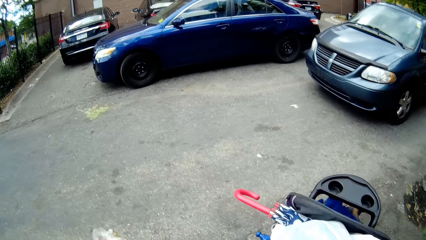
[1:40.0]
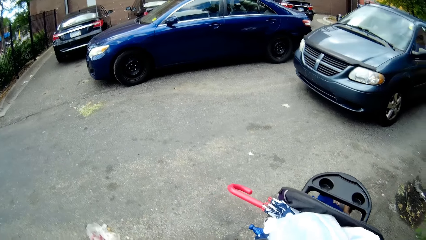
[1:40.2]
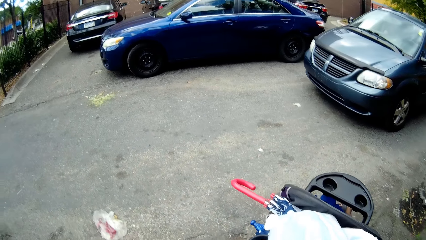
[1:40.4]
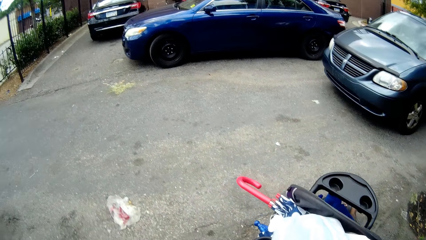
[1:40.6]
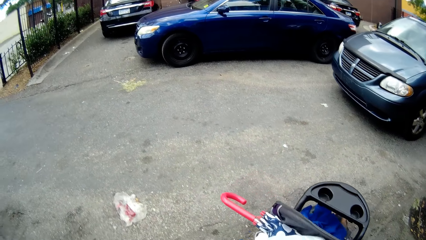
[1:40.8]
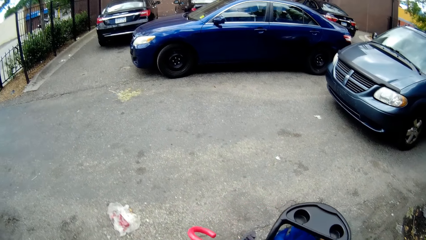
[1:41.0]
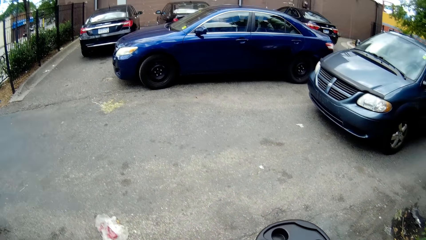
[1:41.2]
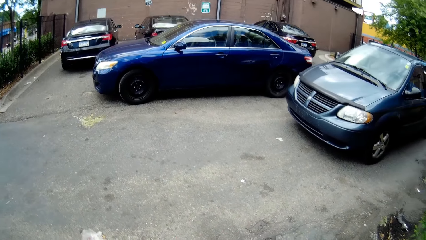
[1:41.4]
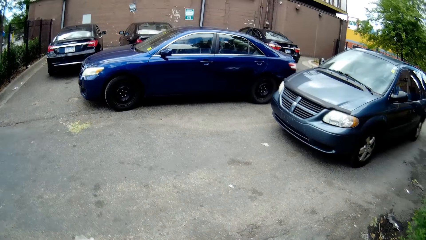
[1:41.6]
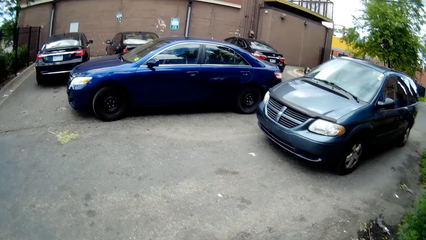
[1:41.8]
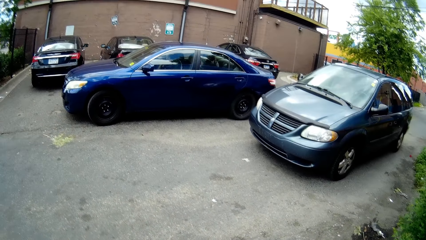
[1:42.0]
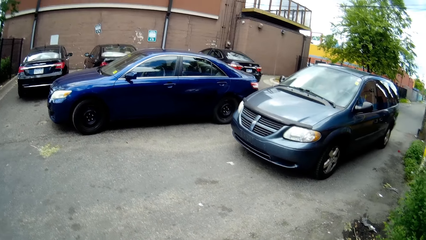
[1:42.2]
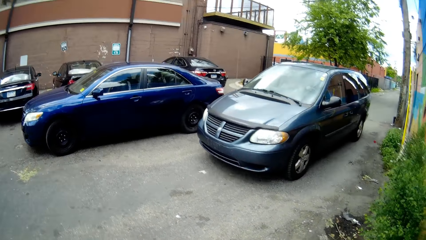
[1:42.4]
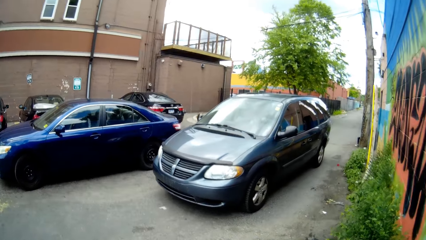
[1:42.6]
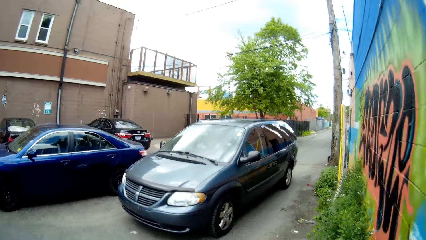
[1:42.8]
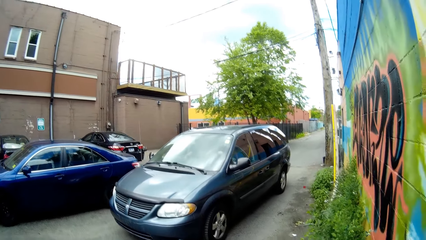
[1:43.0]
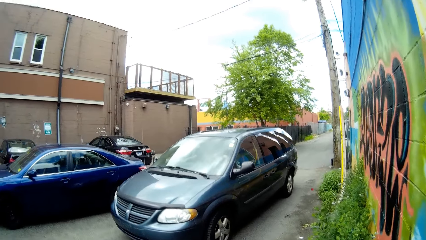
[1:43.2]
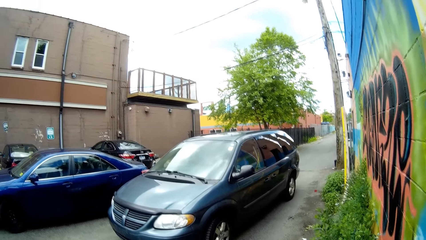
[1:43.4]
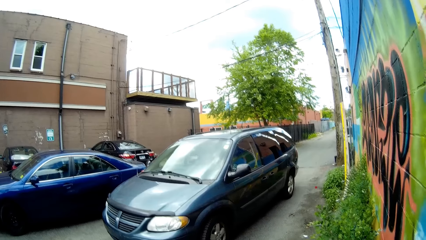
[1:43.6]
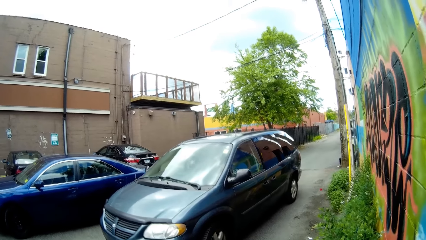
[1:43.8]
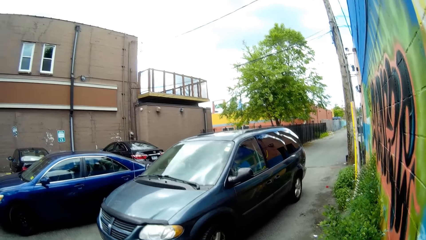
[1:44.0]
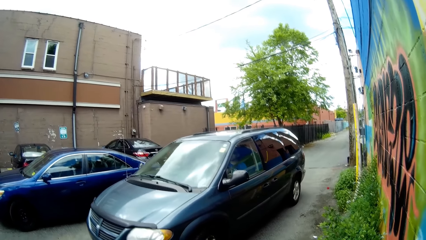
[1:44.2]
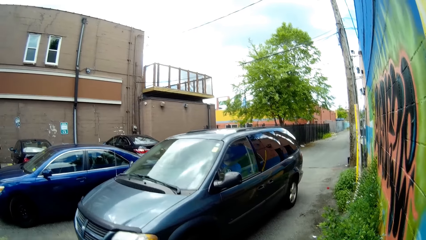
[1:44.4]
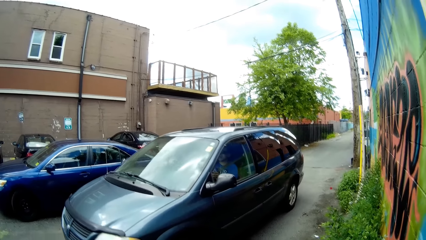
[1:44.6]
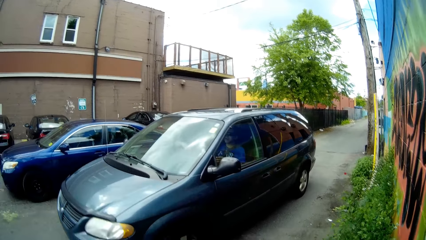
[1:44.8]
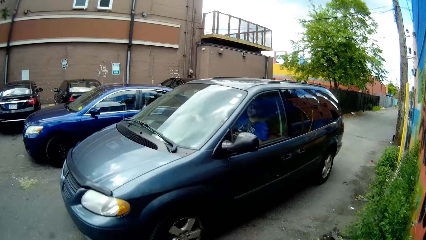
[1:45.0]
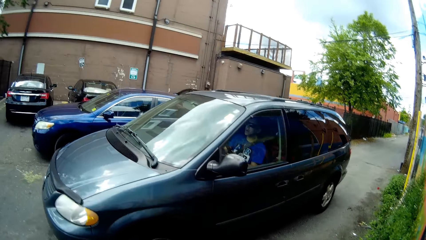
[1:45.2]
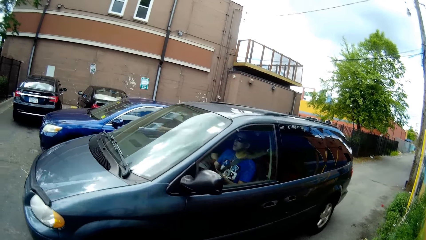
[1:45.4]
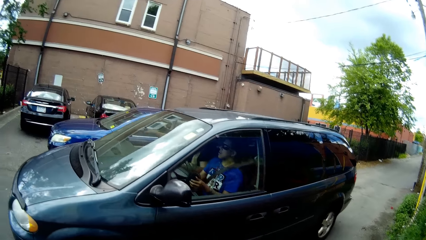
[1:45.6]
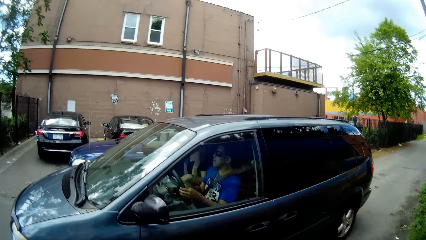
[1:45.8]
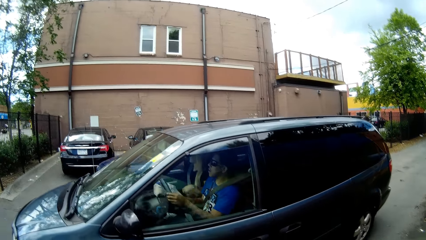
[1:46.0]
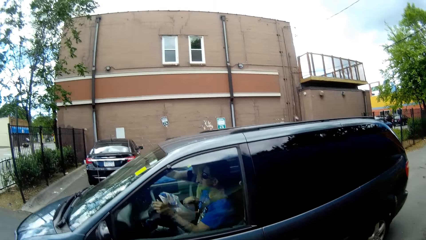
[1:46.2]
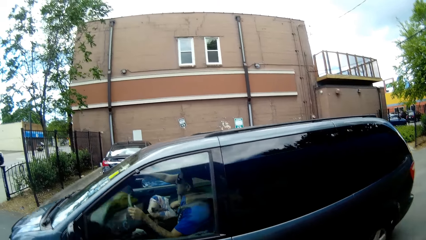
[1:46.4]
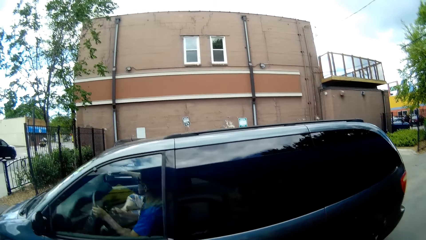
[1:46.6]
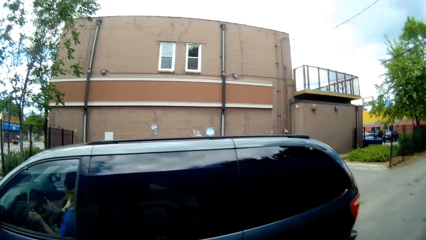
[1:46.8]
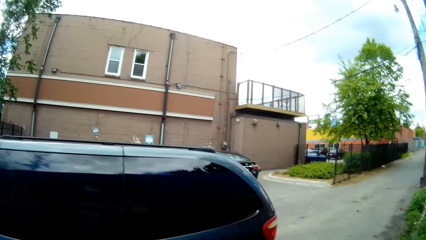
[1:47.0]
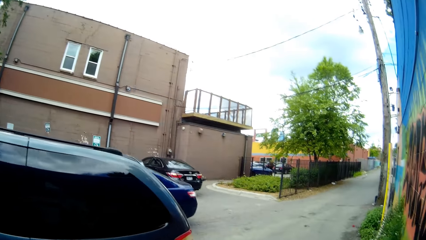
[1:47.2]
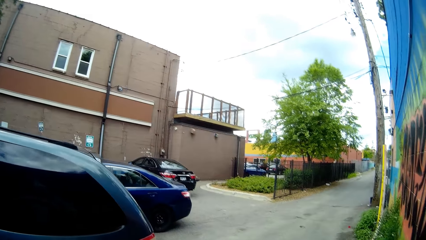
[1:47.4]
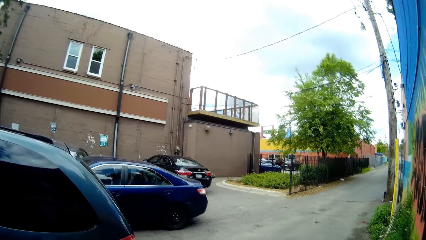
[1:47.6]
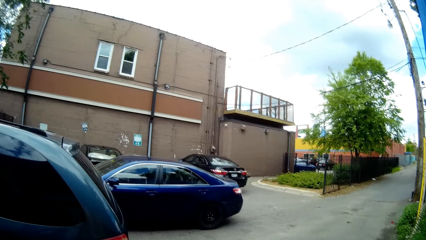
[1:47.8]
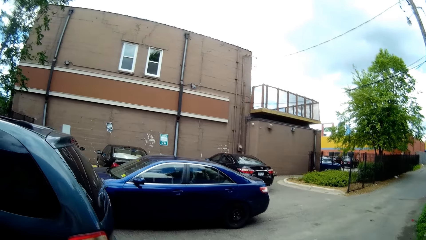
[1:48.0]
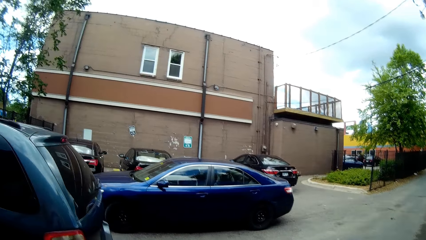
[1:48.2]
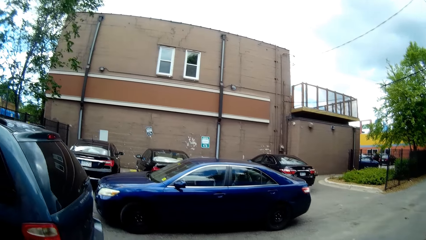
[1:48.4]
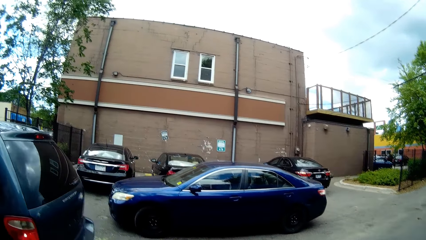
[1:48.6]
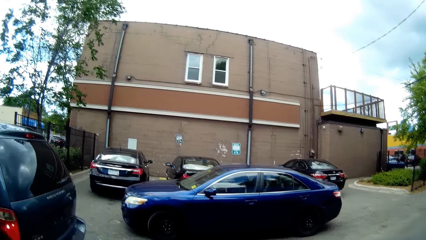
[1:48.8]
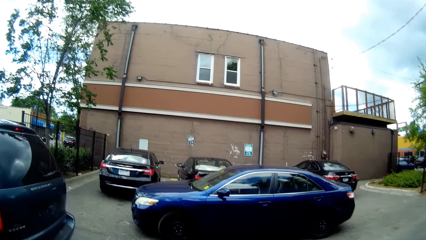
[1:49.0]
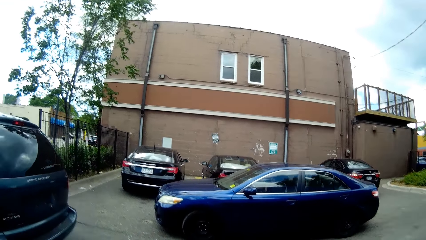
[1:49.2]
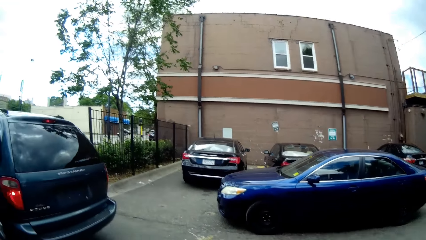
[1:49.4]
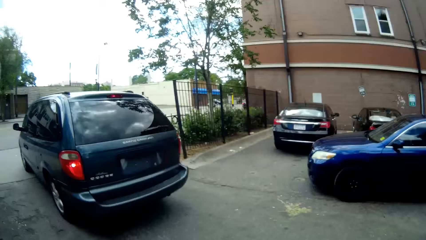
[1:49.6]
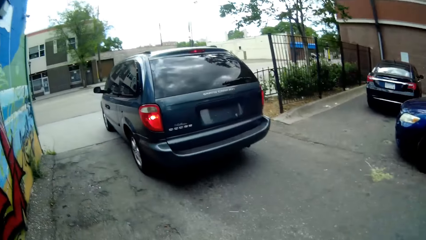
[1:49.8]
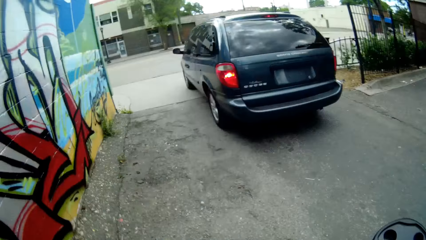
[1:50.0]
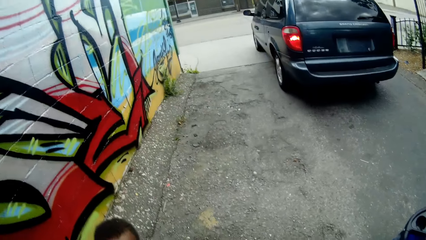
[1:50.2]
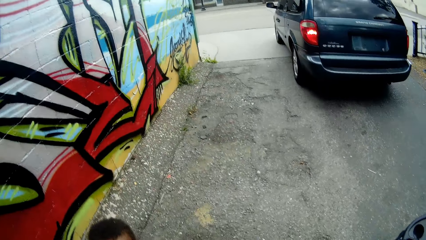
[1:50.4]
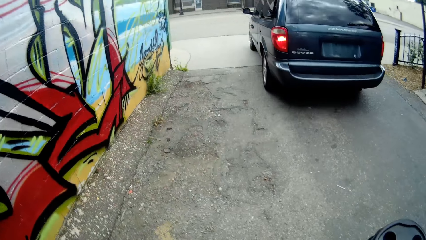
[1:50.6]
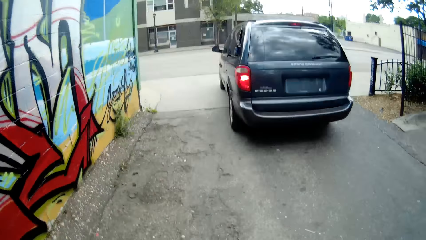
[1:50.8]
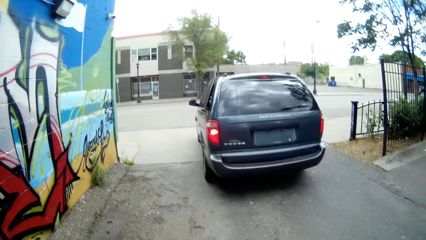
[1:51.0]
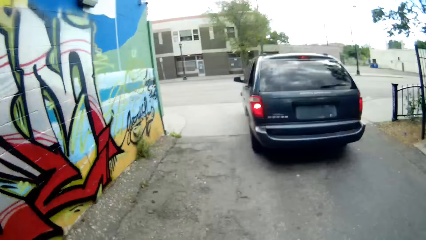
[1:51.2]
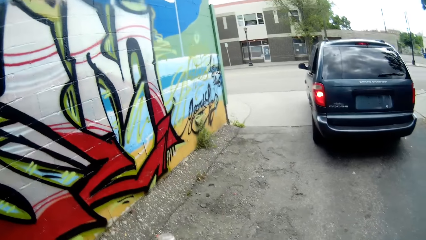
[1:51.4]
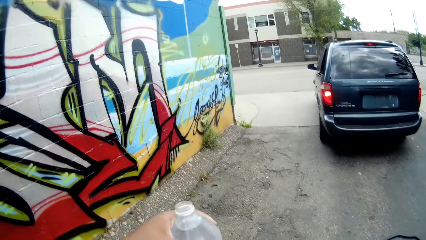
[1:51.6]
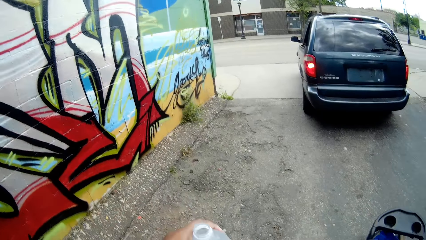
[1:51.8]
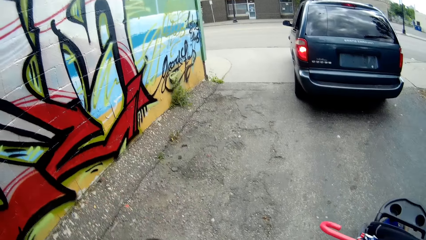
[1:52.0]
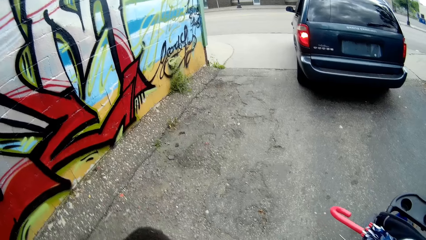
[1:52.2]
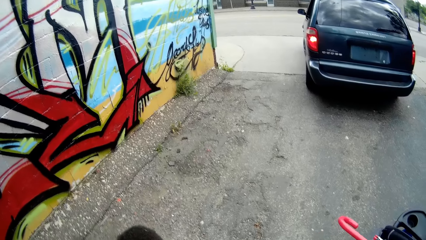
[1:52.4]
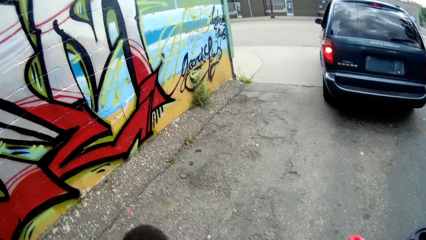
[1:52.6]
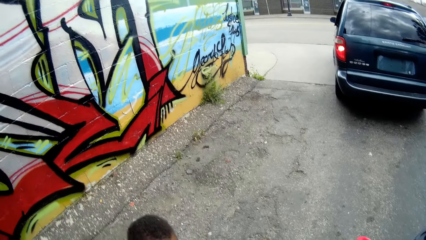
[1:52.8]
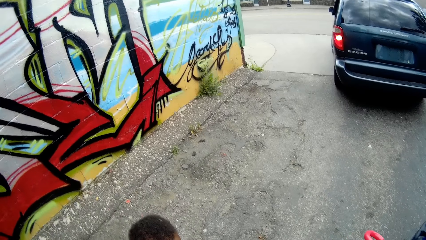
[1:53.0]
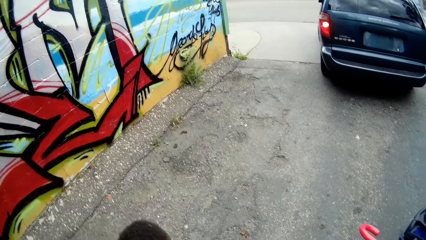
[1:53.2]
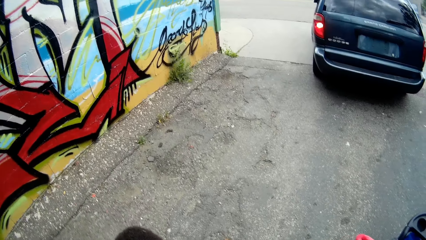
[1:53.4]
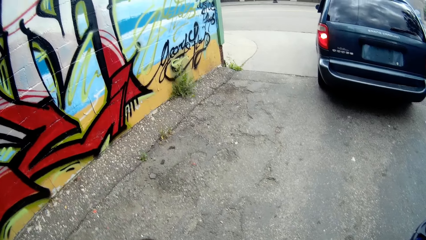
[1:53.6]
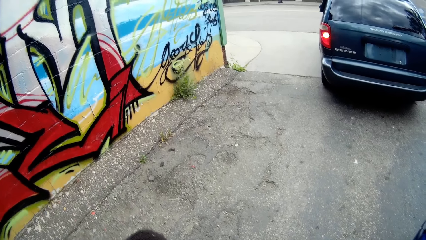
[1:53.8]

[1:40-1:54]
The camera wearer pulls the baby stroller. She looks at the car. She holds a bottle of water with her left hand. She speaks to the baby.

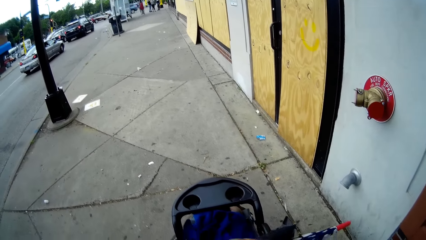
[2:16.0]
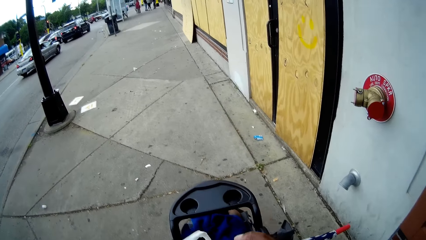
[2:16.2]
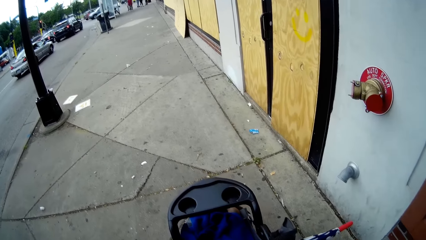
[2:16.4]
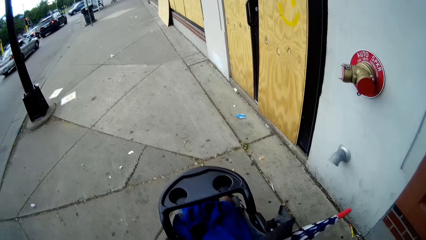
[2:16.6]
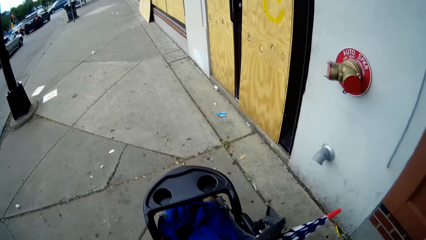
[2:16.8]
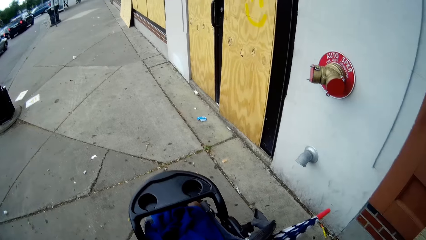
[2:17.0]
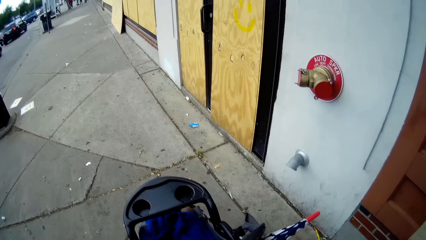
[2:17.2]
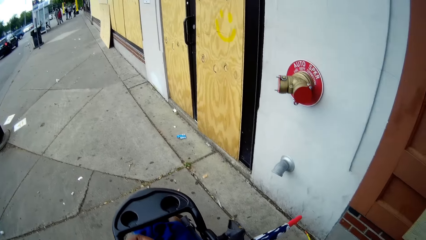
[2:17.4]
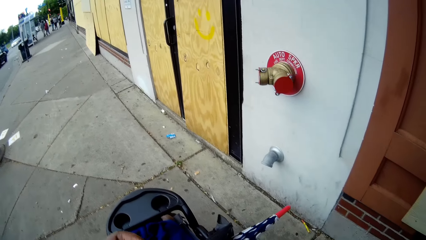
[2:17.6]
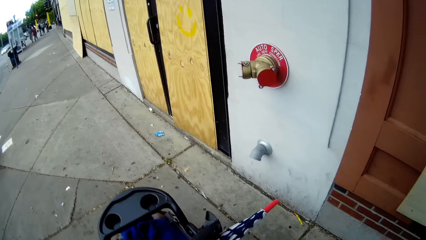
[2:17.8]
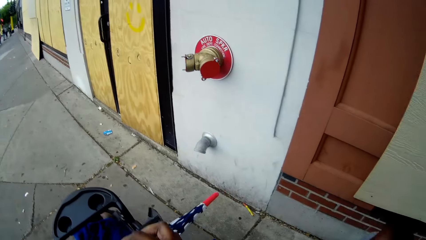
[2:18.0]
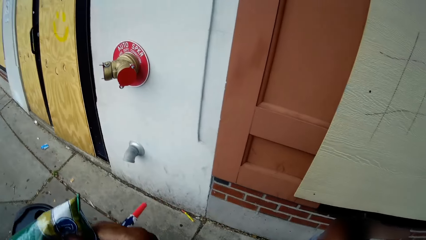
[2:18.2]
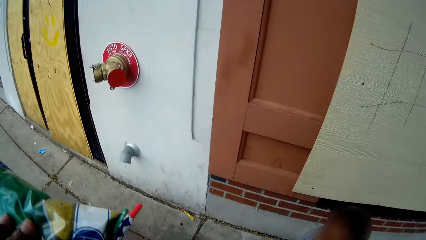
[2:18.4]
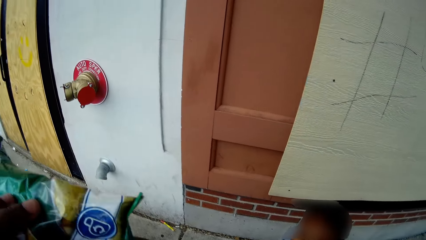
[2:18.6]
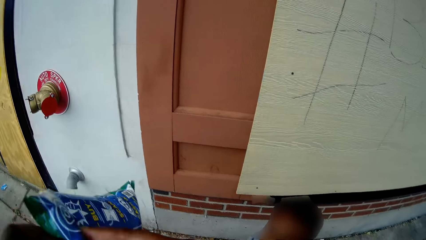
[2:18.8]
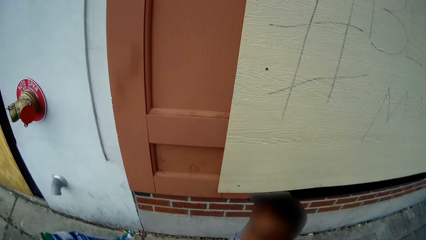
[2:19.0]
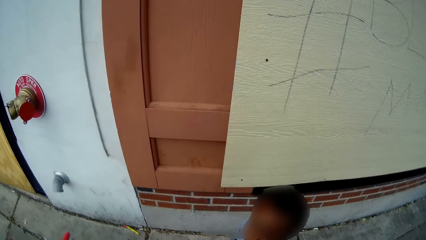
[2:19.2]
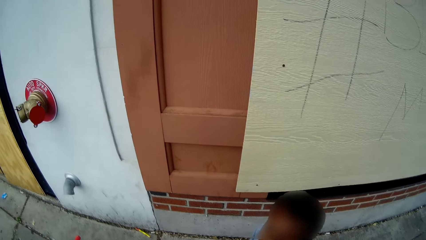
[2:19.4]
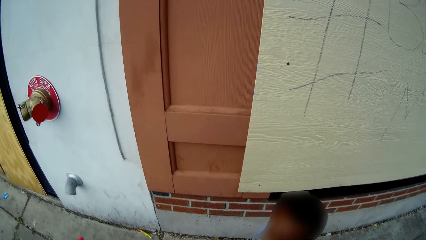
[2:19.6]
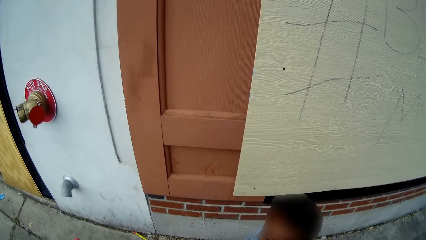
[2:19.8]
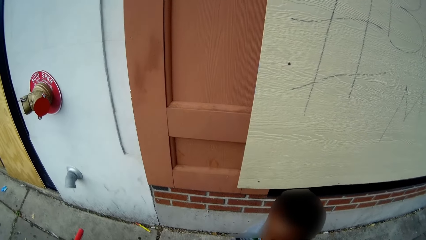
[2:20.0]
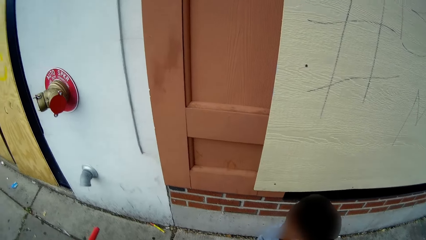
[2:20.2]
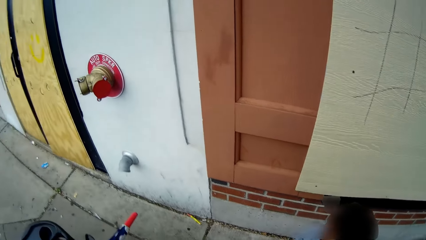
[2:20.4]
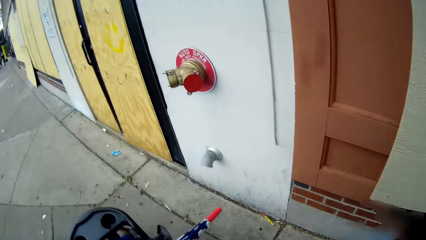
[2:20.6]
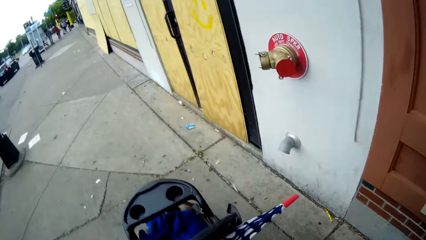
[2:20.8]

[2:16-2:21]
The camera wearer holds a bag of chips with her hands. She speaks to the baby. She picks up the packet of chips.
